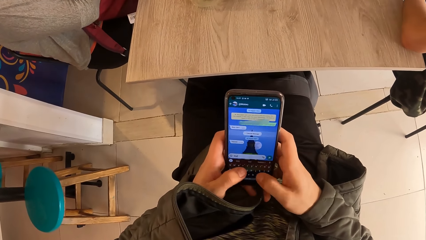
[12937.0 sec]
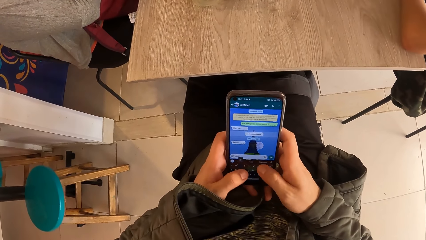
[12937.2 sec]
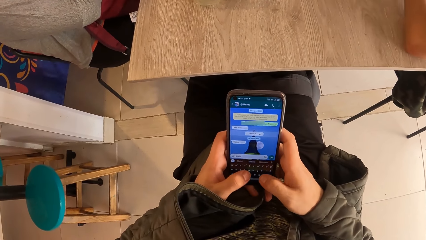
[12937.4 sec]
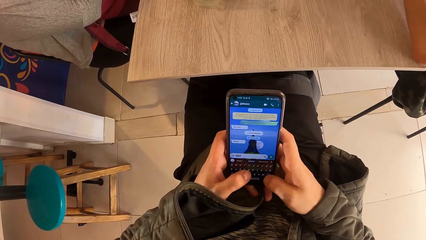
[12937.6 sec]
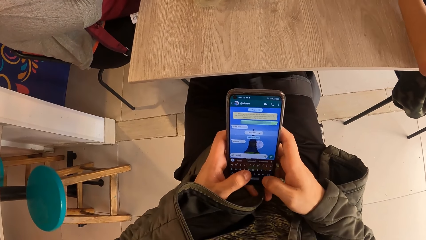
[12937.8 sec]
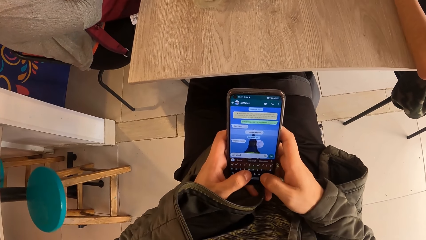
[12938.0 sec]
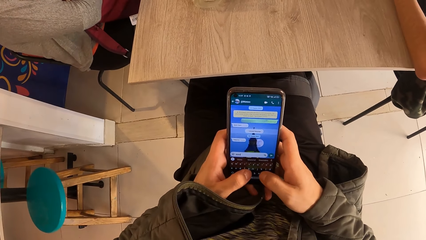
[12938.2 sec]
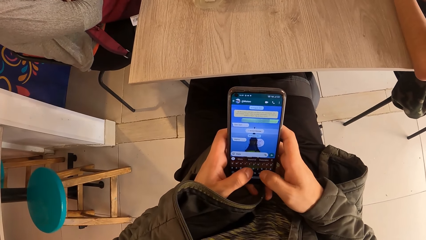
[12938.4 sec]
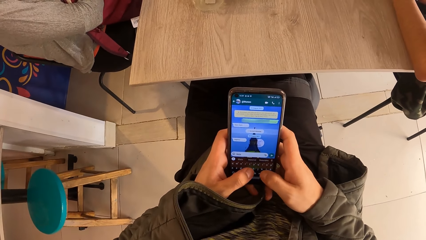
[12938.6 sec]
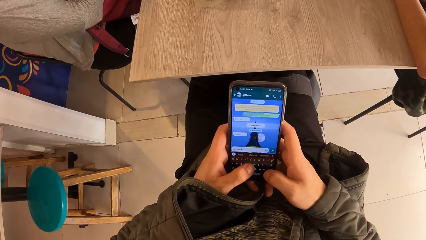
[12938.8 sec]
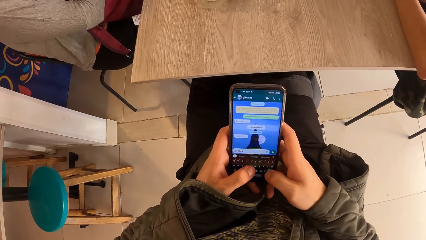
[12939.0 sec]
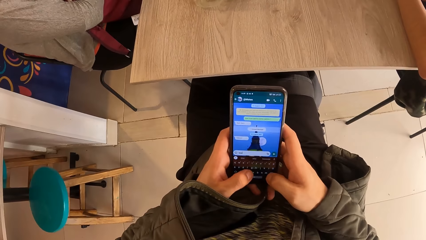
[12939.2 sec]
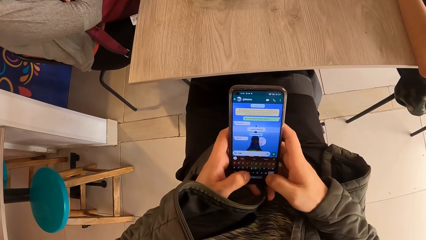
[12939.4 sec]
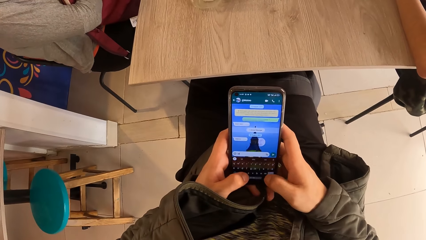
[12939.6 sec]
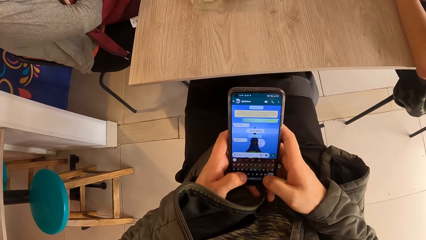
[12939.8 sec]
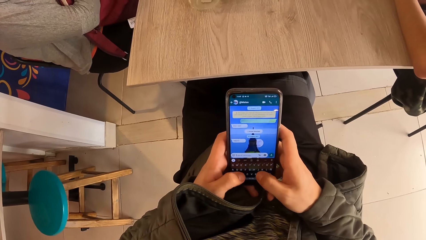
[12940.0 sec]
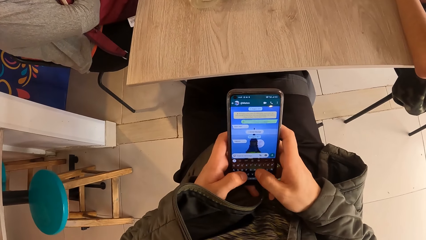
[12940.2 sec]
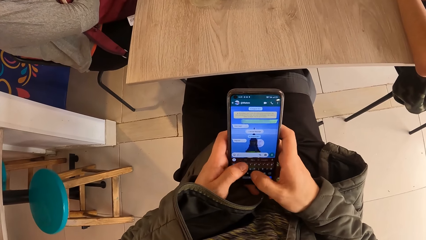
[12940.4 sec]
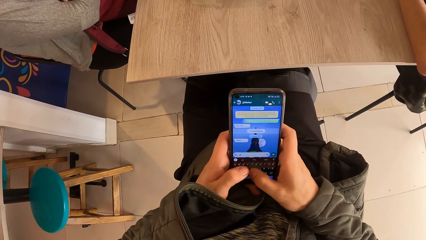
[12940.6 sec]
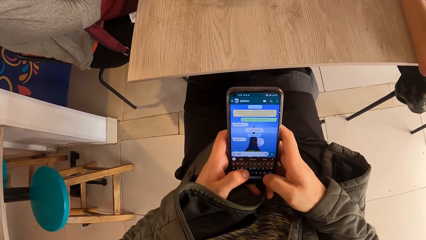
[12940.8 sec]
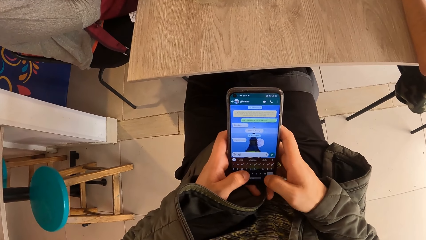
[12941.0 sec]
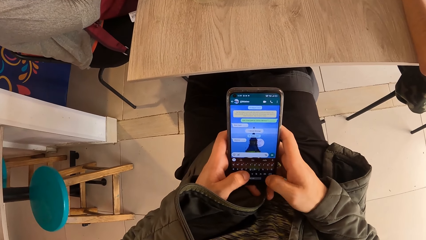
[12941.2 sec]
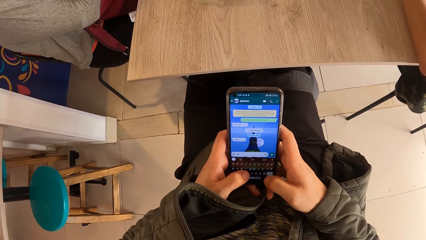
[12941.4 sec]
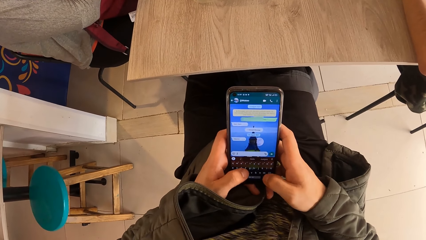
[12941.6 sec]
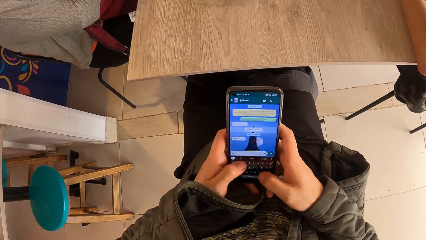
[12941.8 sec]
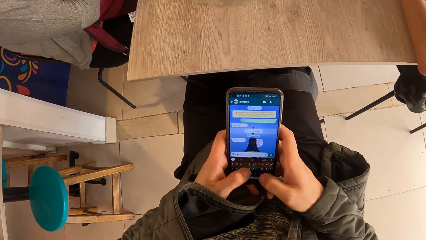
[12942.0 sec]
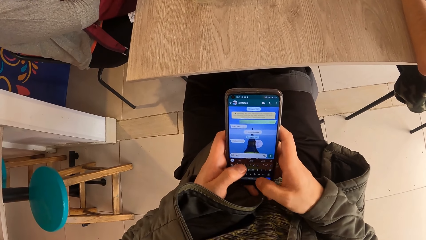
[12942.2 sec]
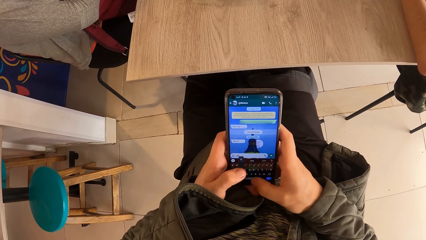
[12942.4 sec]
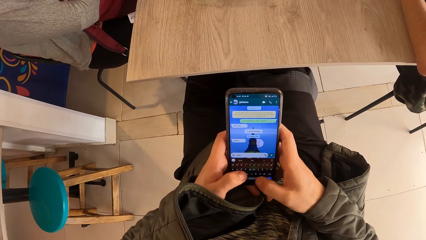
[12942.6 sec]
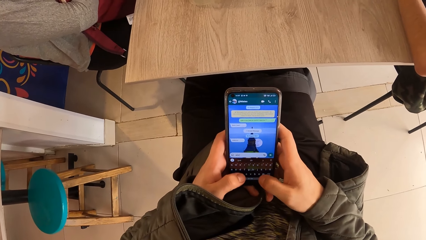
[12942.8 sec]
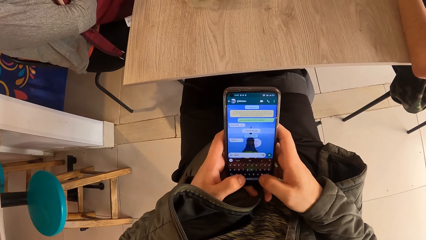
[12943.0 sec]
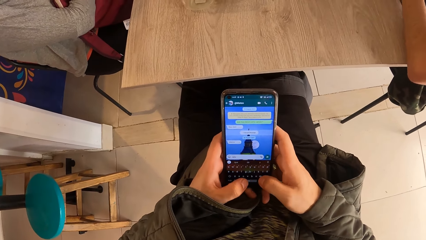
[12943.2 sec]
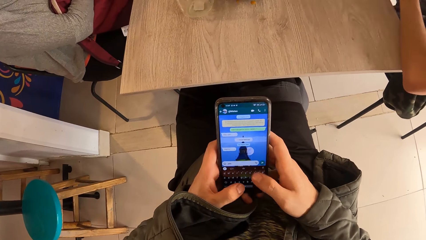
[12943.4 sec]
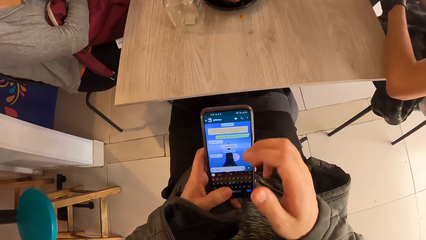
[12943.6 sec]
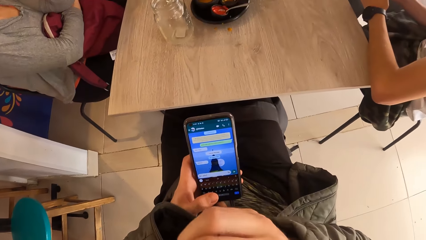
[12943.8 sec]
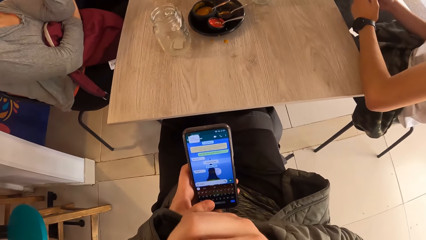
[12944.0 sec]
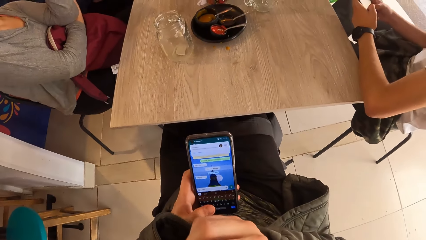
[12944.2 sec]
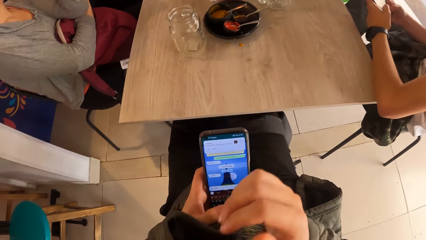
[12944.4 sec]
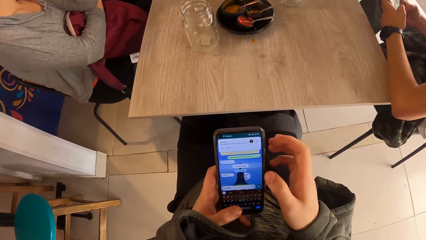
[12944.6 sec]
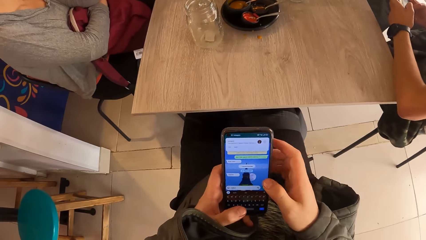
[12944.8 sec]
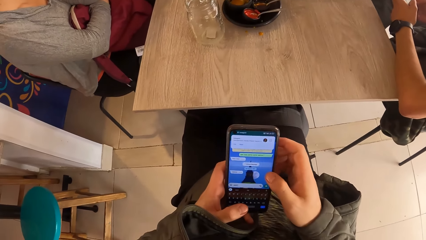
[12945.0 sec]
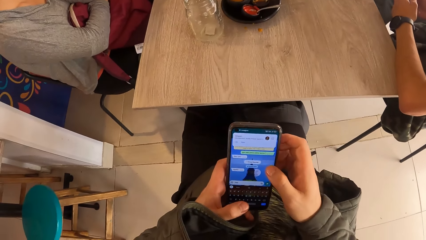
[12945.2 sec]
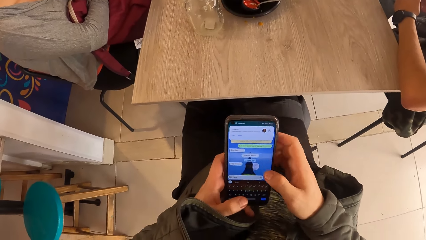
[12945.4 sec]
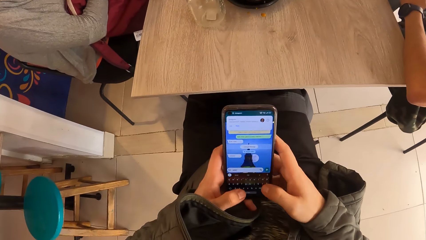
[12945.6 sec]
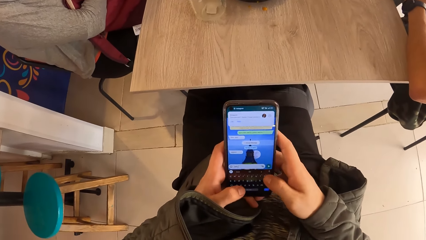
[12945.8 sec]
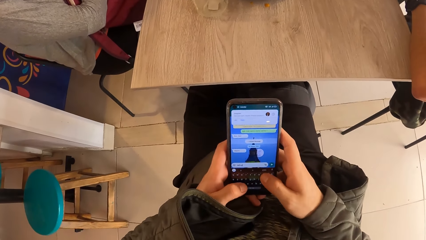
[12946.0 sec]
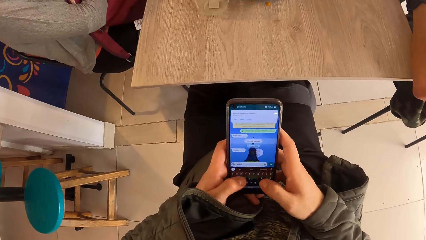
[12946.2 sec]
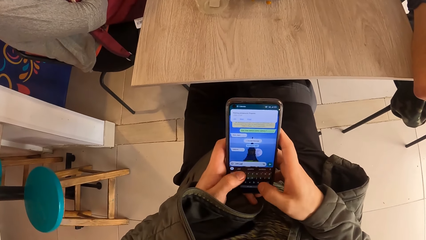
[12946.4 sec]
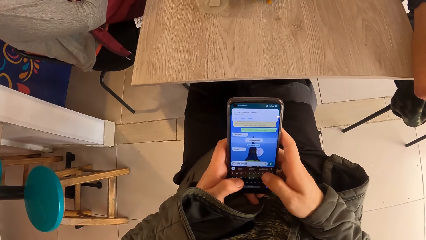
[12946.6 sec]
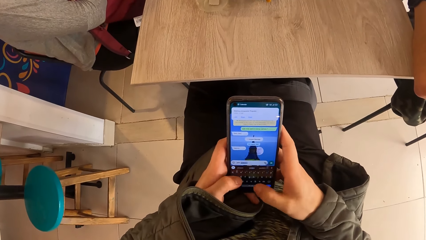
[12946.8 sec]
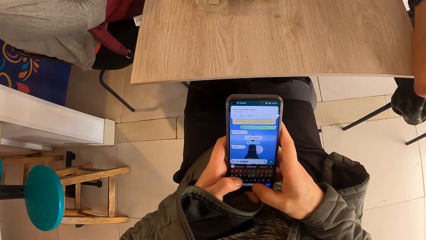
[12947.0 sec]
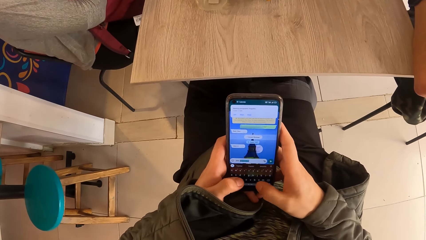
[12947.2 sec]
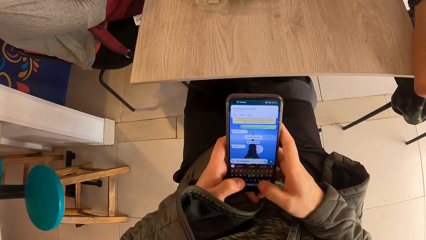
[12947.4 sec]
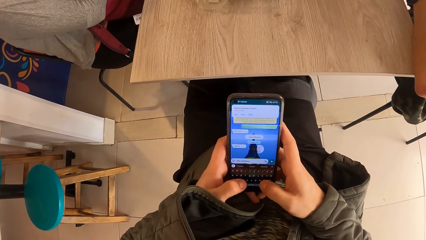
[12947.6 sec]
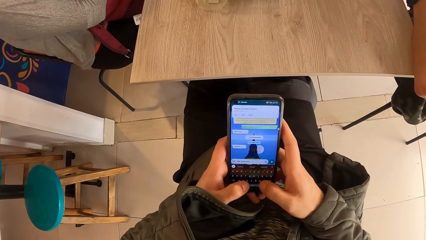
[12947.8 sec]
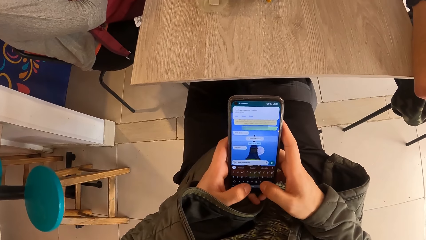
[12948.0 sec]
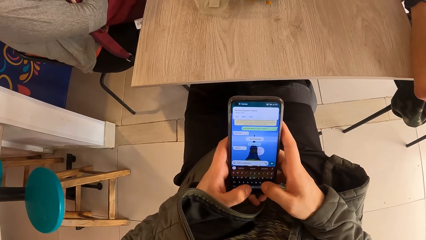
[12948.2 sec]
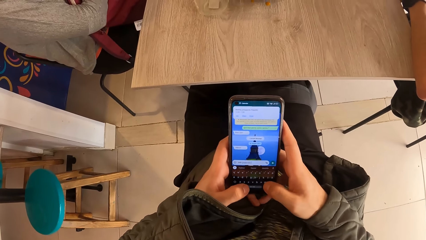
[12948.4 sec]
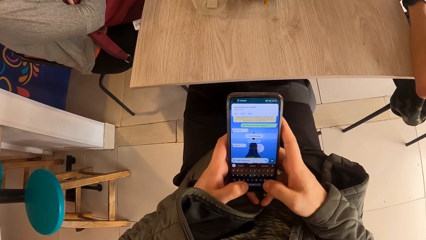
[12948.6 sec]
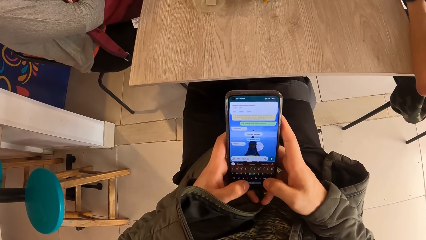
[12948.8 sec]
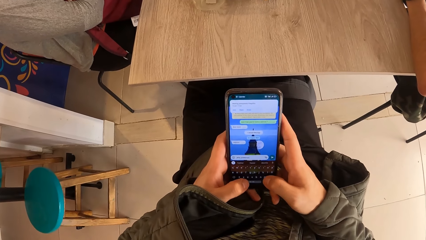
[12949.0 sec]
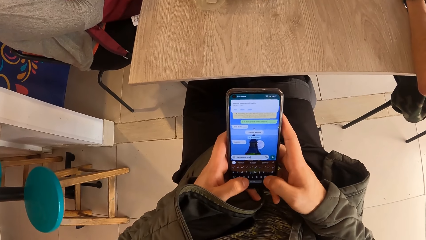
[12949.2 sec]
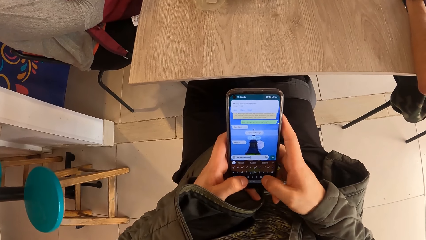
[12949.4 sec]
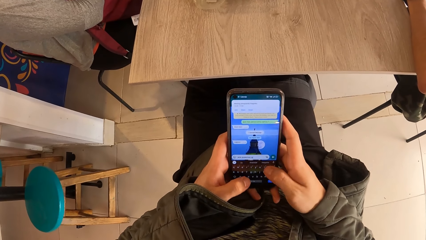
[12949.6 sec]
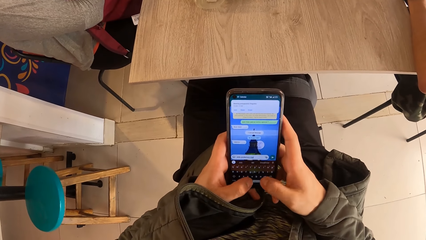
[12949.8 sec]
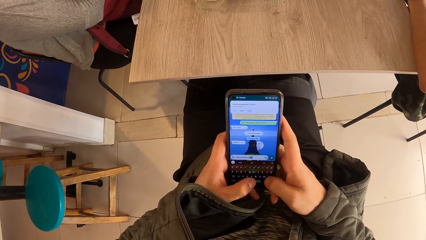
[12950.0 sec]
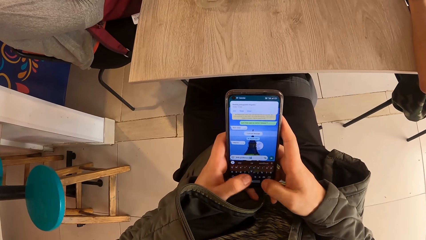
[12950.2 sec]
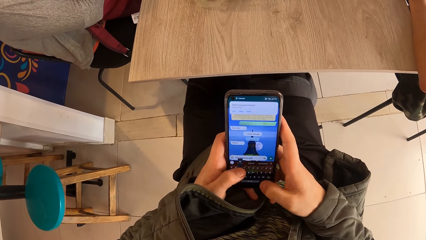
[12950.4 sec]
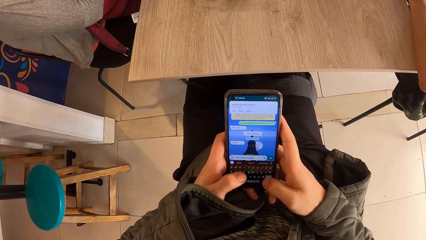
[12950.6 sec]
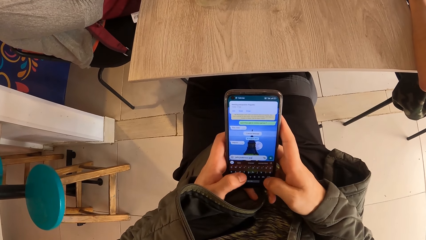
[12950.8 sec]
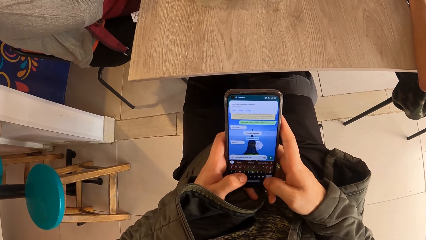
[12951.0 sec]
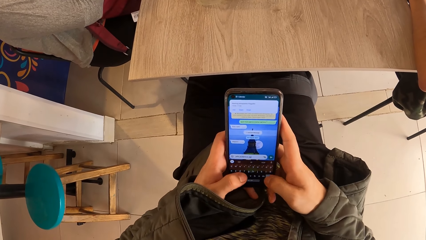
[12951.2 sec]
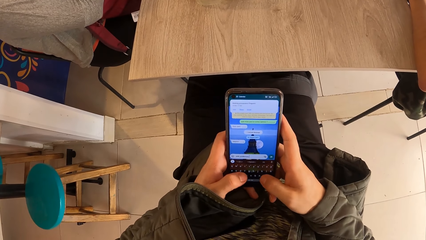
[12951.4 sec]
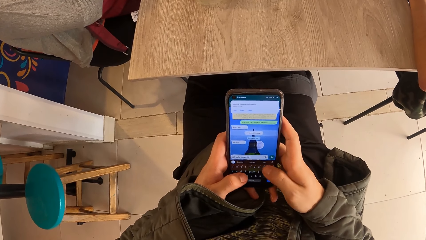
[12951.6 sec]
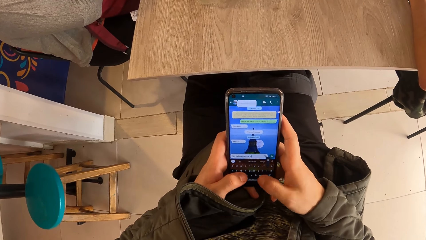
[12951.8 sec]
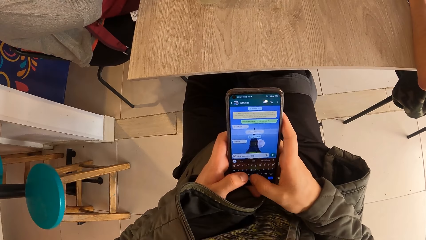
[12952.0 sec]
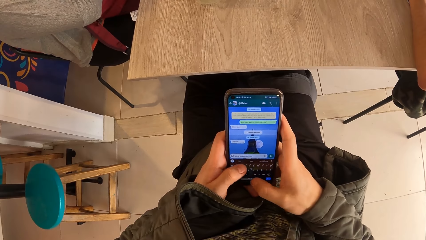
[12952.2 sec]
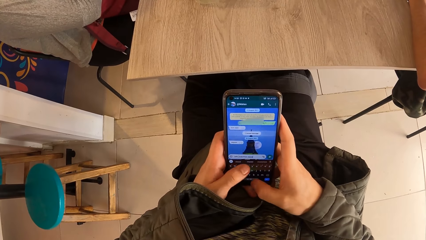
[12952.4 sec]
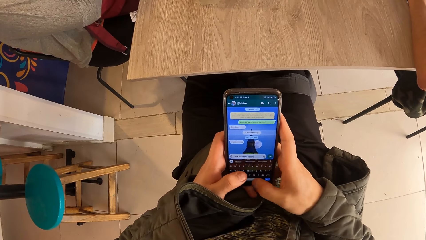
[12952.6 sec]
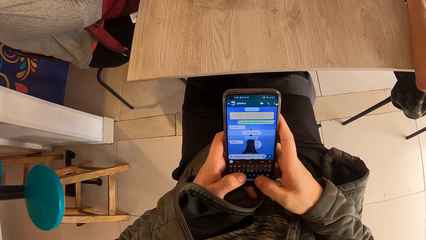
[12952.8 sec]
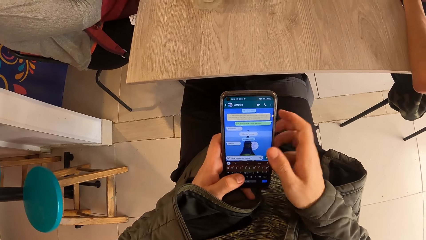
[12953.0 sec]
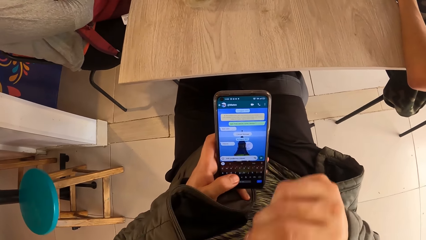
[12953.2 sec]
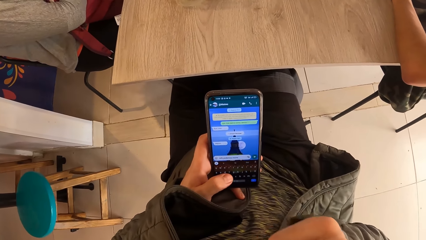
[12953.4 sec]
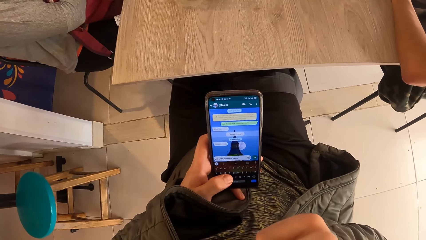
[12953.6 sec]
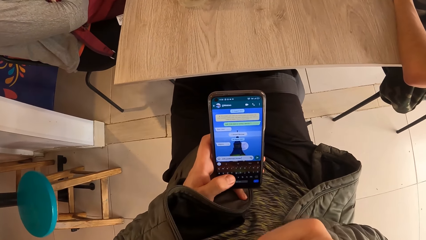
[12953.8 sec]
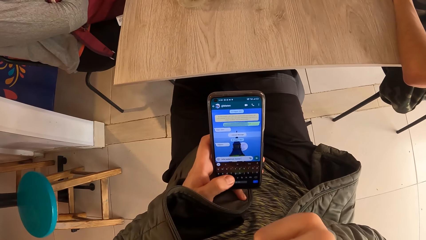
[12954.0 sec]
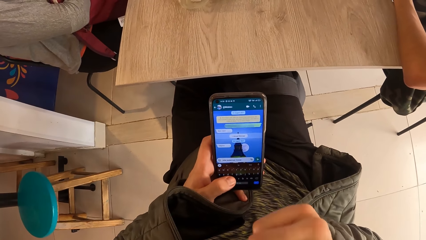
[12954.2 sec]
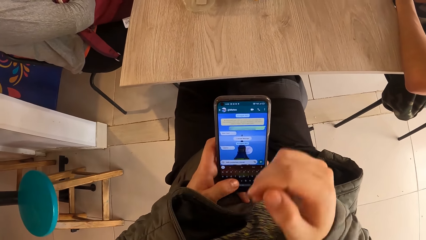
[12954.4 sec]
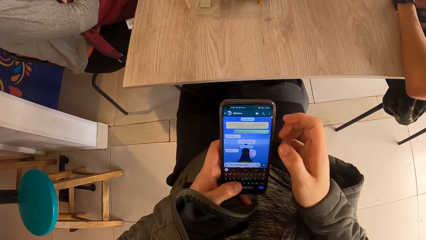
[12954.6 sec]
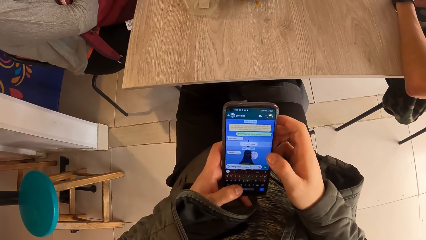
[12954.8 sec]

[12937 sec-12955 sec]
The camera wearer holds the phone with his left hand. The man operates the phone with both hands. The camera wearer operates the phone with both hands. He holds the phone with his left hand.
